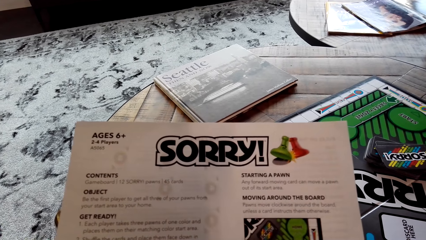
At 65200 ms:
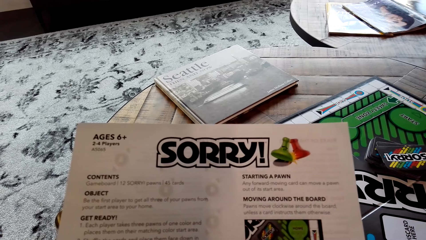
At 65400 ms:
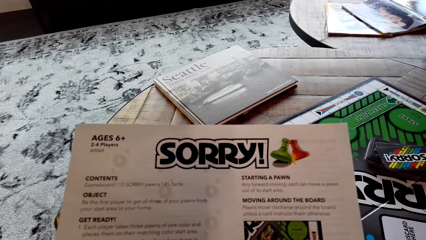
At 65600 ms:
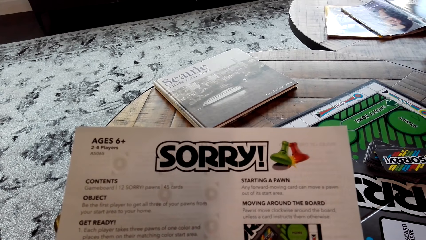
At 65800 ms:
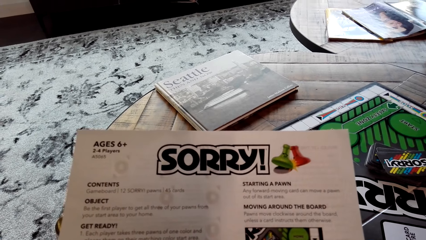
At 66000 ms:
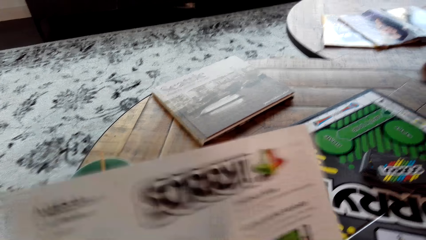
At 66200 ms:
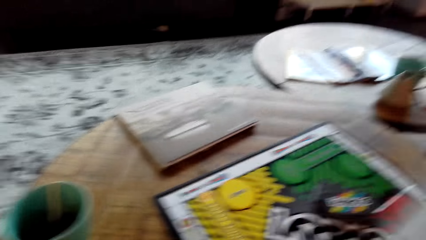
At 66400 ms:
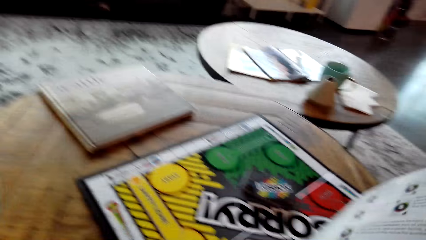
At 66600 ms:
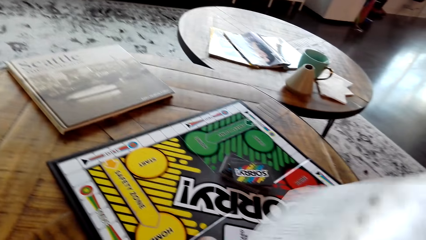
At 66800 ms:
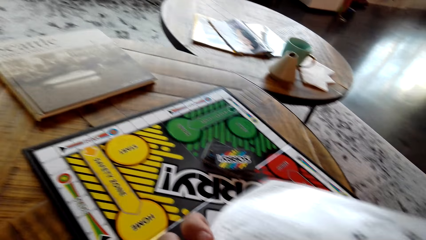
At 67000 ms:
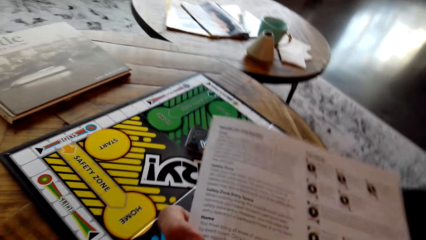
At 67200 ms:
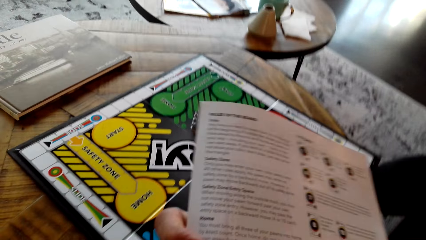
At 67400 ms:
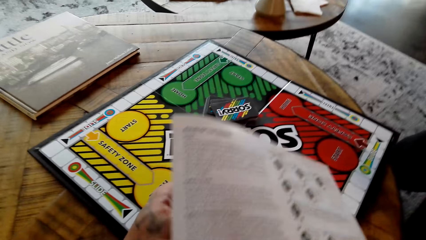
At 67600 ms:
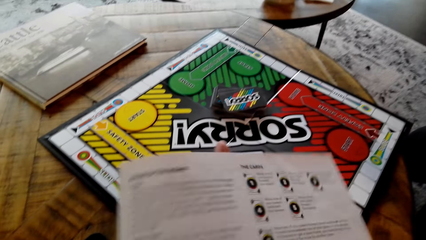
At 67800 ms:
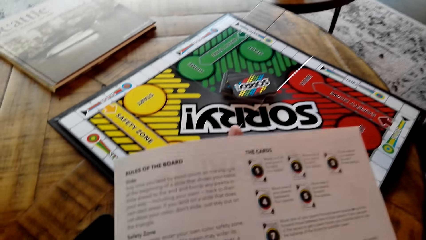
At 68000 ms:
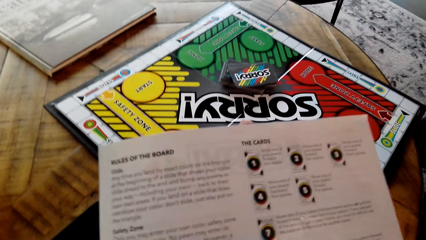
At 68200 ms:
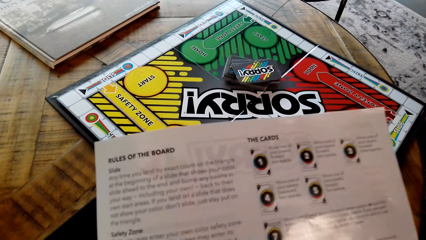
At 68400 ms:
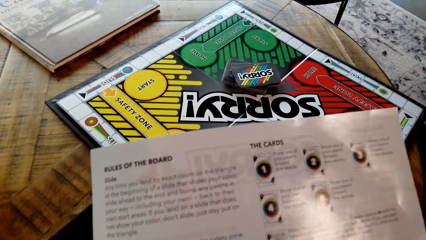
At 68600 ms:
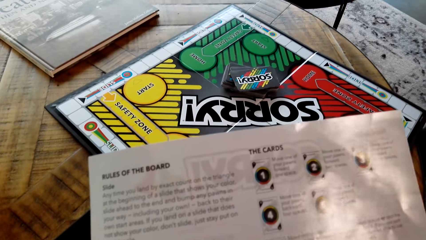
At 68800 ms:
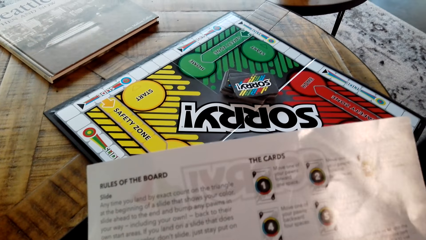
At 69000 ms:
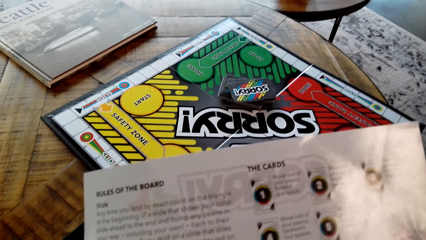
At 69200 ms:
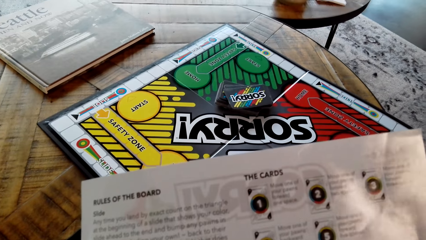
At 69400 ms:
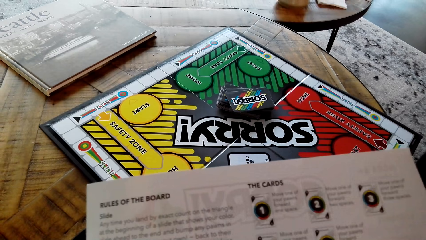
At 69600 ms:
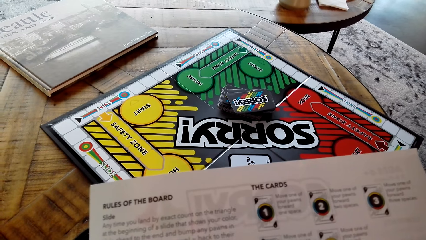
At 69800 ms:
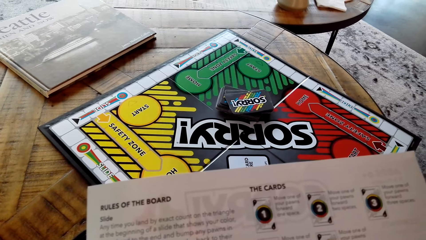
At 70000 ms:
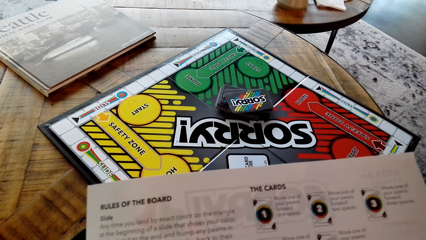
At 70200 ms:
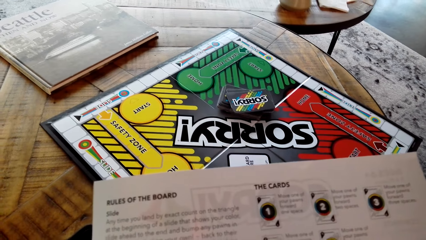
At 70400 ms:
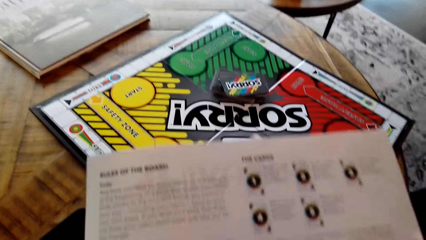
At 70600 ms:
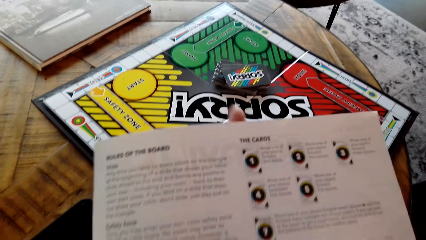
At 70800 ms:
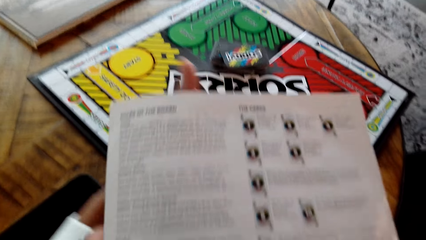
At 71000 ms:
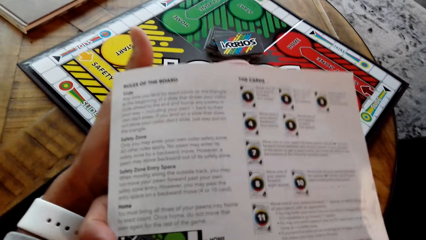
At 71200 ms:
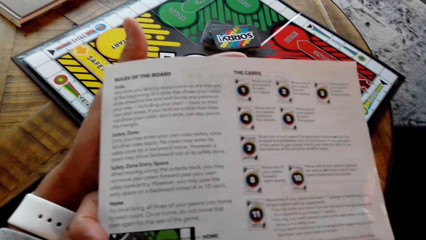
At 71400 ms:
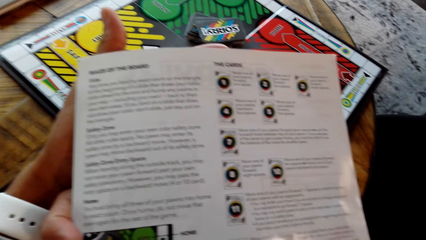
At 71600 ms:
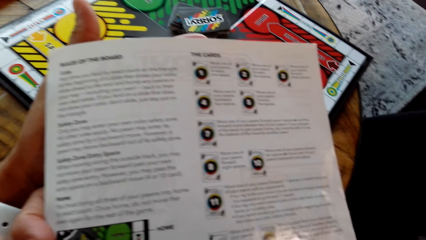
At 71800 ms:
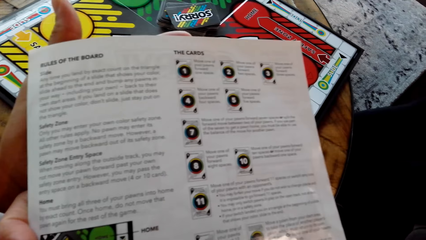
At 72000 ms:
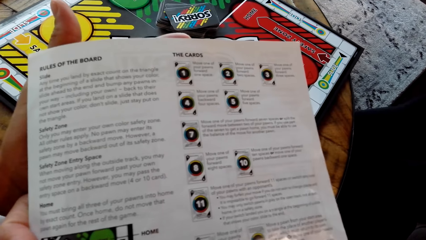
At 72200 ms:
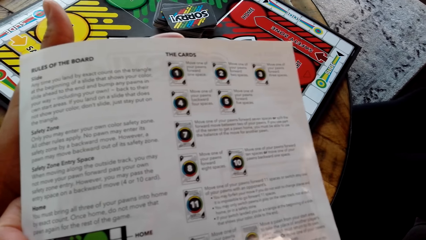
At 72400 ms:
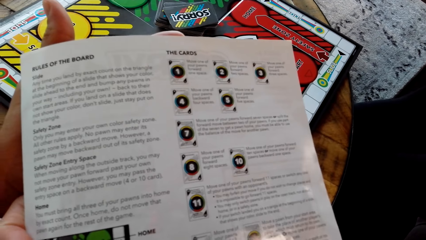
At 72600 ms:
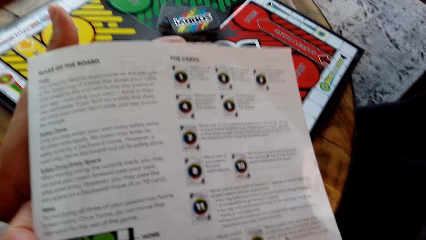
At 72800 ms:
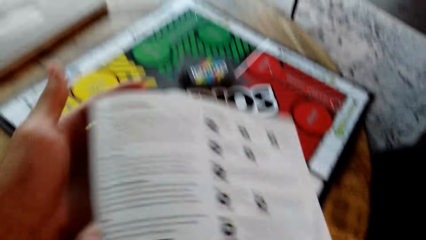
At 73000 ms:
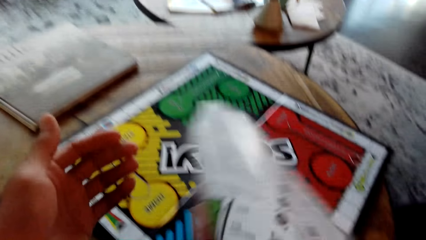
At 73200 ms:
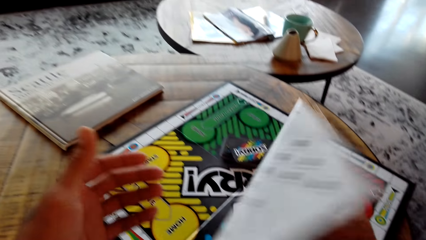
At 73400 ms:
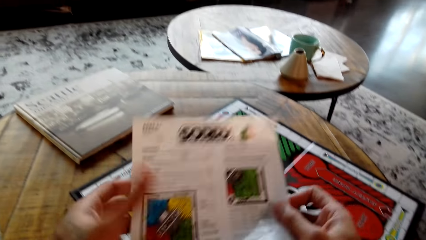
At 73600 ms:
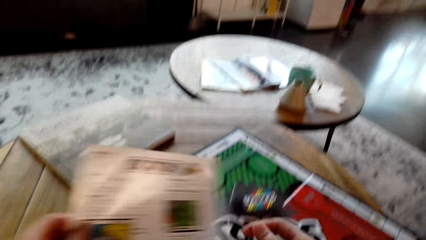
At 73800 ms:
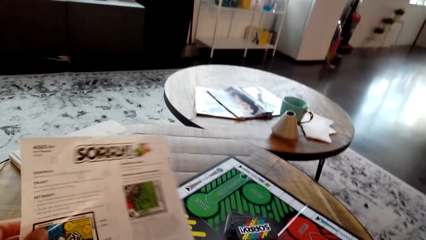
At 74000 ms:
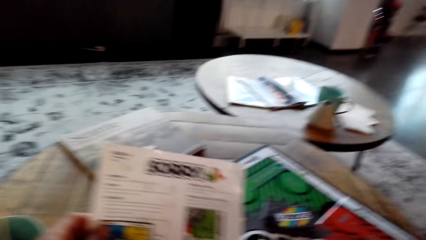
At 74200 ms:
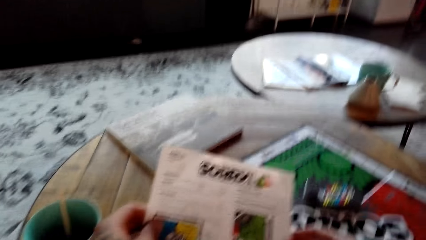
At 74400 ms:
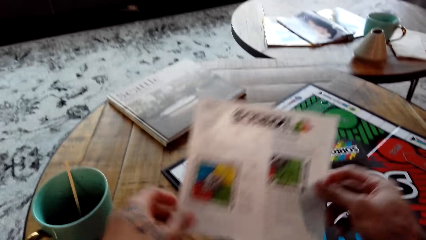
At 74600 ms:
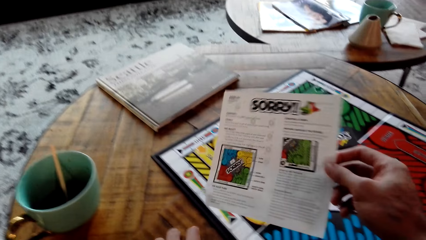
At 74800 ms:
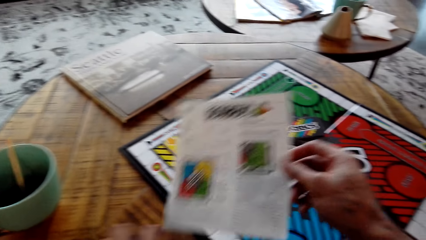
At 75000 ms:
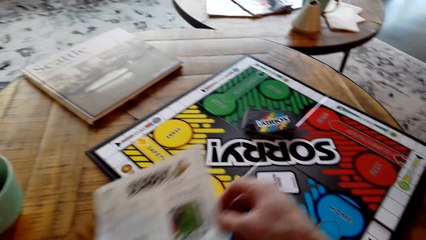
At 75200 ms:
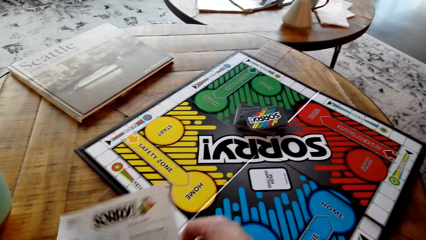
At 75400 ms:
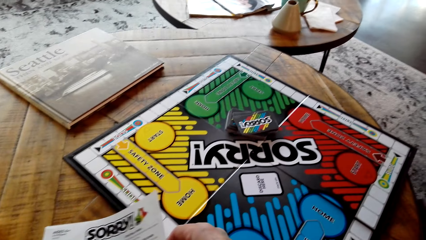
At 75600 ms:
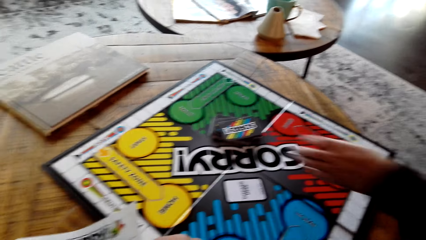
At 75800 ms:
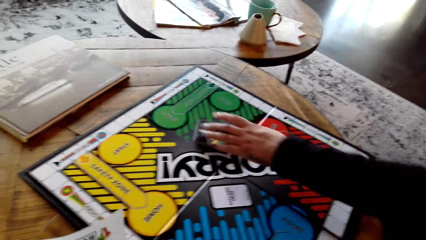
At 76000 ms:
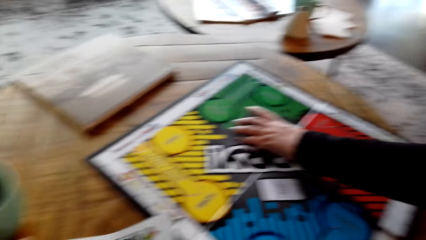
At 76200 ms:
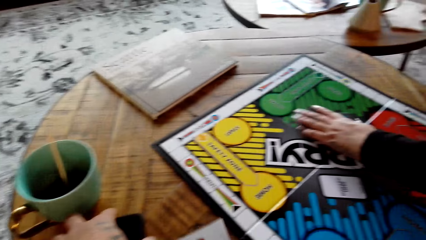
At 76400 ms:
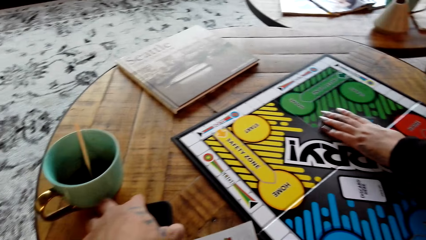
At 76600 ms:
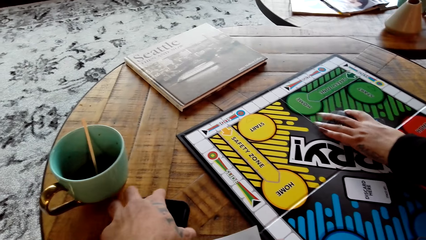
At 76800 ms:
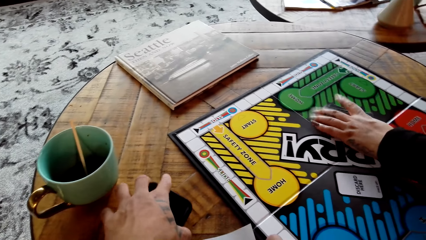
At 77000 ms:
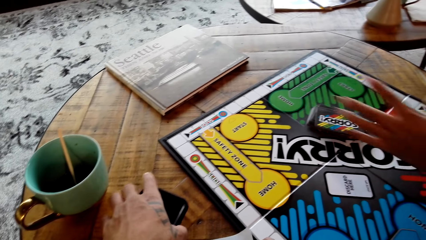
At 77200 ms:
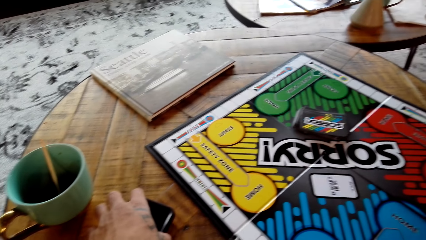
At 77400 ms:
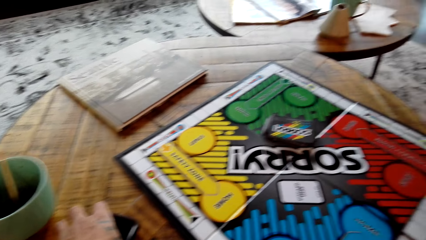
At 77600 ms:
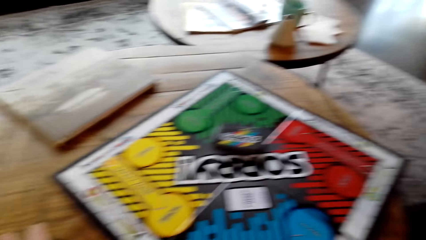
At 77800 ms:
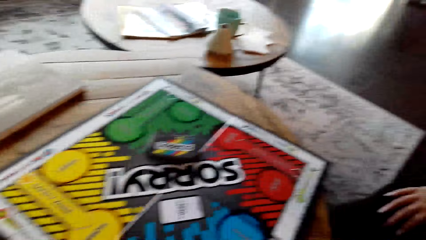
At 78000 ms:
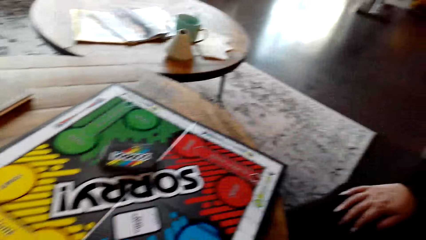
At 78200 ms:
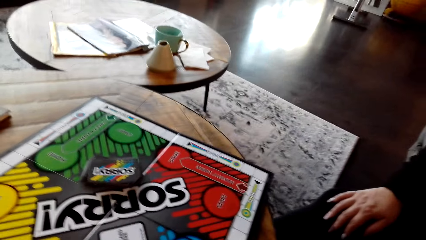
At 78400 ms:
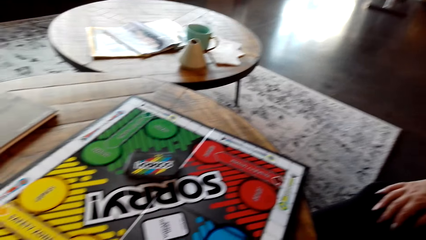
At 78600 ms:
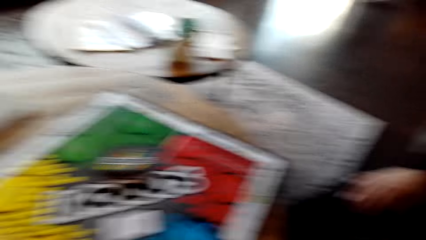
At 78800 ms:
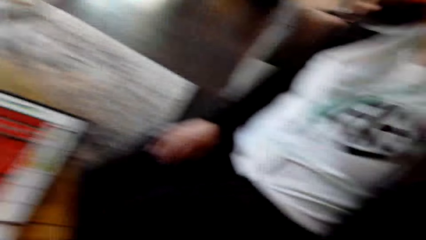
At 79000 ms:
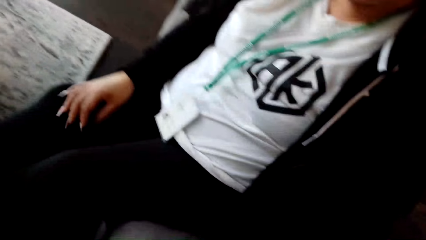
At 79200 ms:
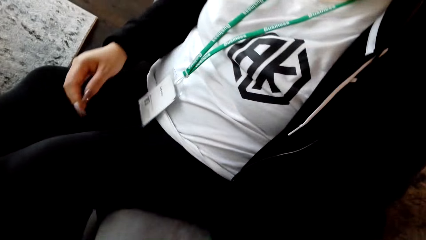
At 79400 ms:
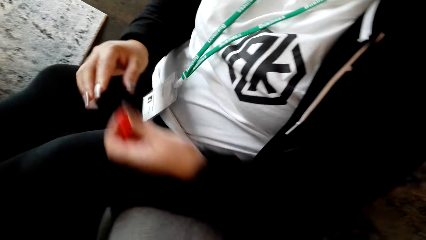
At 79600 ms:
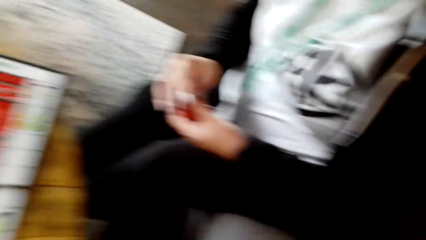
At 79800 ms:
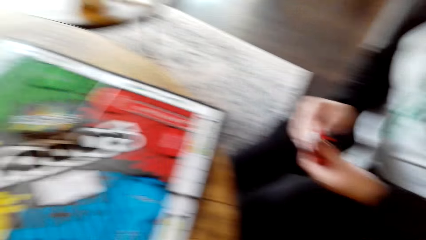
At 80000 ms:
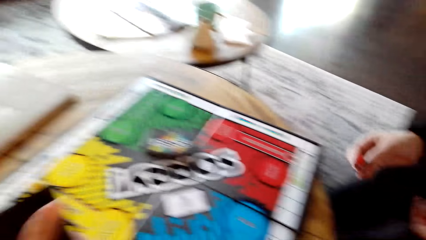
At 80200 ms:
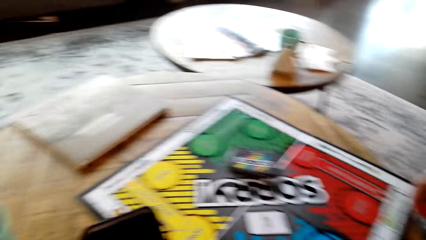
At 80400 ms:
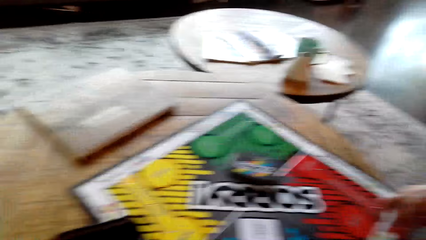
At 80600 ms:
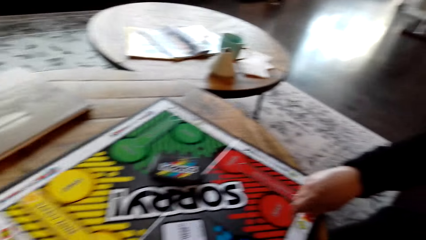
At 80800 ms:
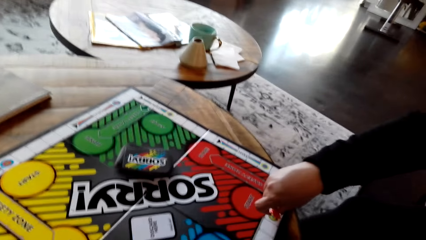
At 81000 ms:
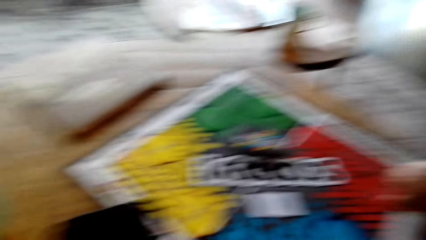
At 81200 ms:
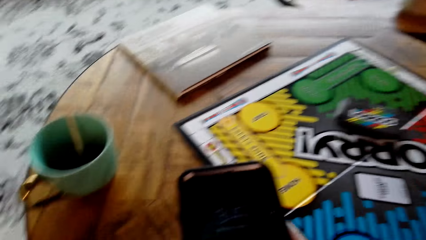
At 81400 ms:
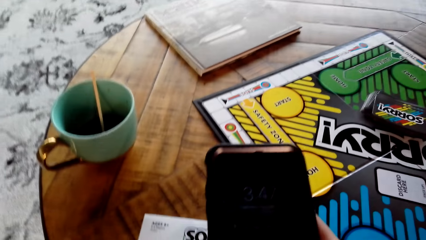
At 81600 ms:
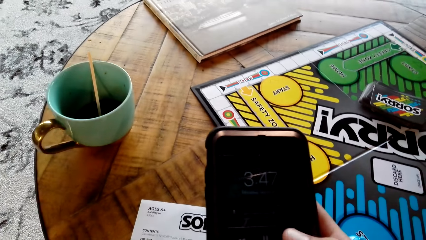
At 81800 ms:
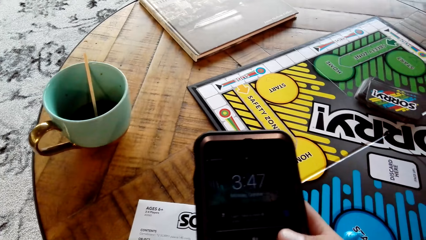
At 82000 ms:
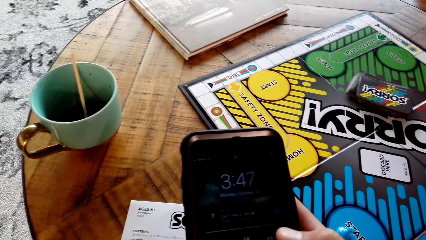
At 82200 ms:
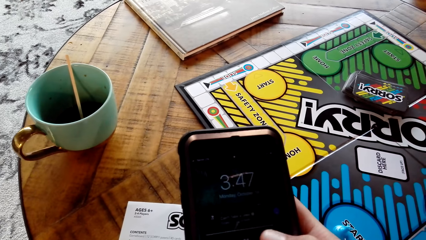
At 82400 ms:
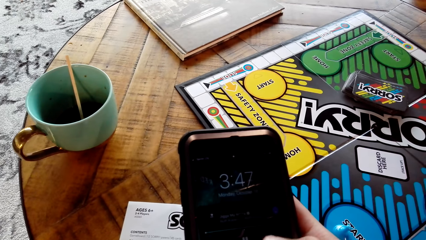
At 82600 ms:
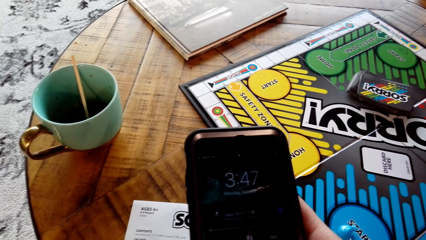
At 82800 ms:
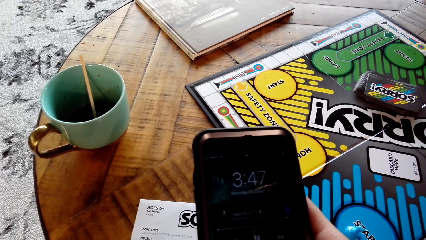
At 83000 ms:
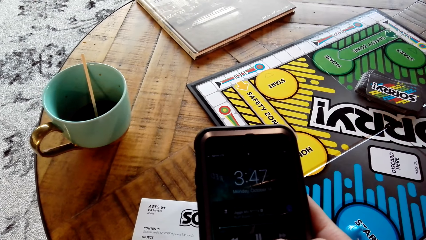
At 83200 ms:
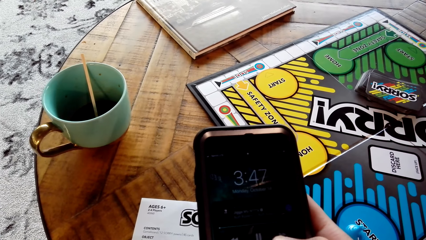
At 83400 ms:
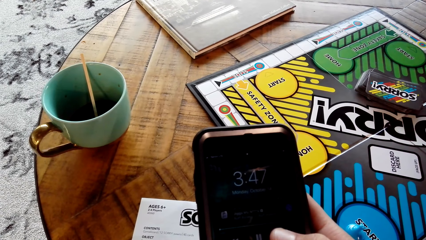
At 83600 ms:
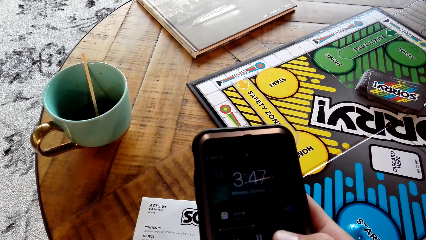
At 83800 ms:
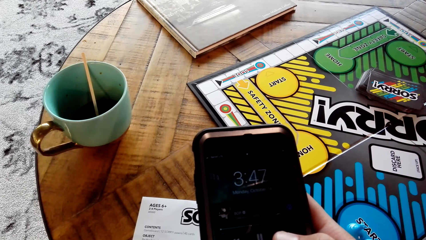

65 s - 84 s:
The camera wearer turns the Sorry game manual or instructions paper. He reads the instructions paper. A lady talks to the camera wearer. The camera wearer flips the instructions paper and puts the instructions paper on the table. The lady arranges cards on the Sorry board. The camera wearer picks up the phone from the coffee table. The lady plays the Sorry game and arranges pawns on the Sorry board. The camera wearer plays music on his phone.
